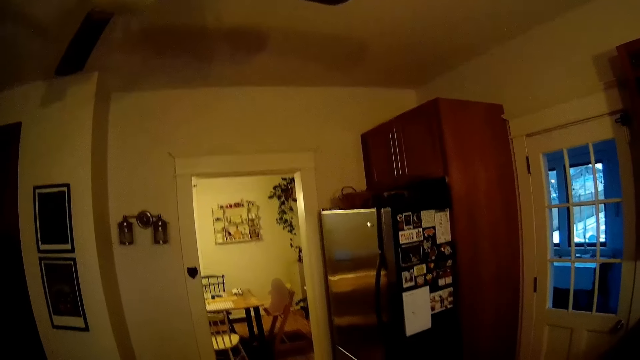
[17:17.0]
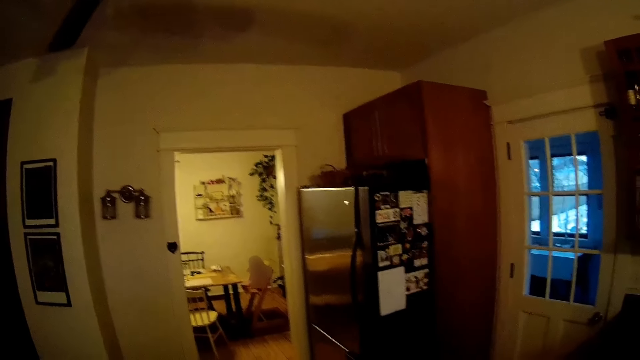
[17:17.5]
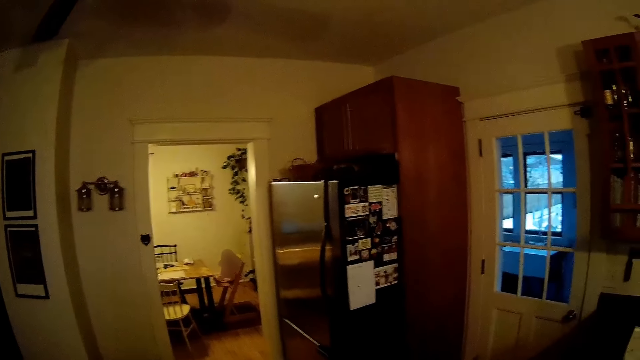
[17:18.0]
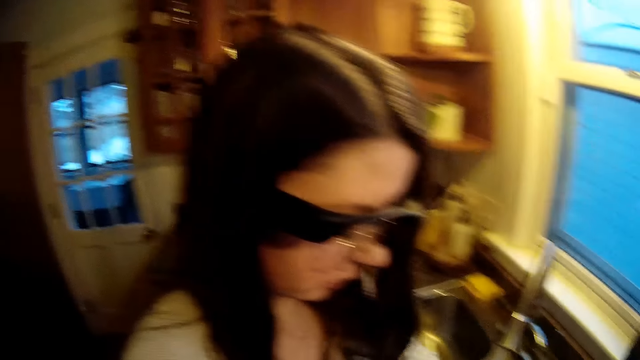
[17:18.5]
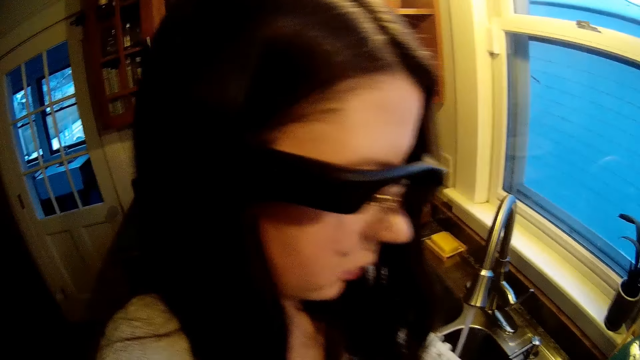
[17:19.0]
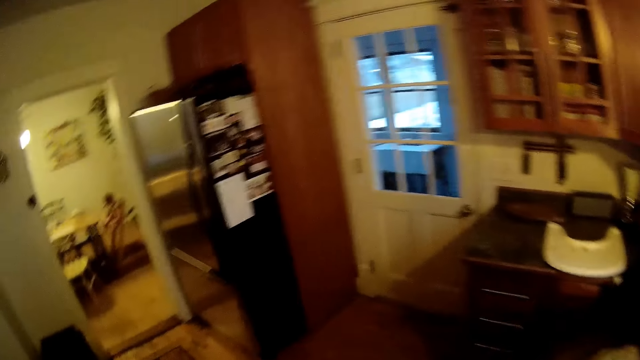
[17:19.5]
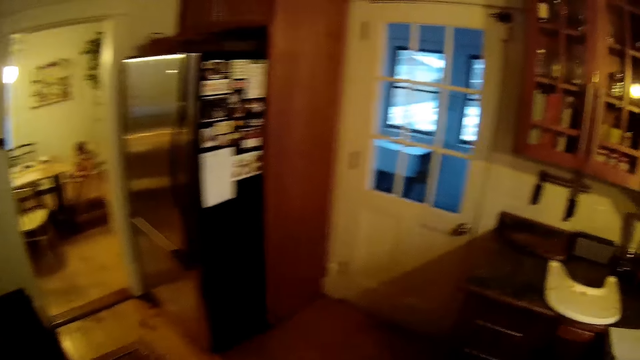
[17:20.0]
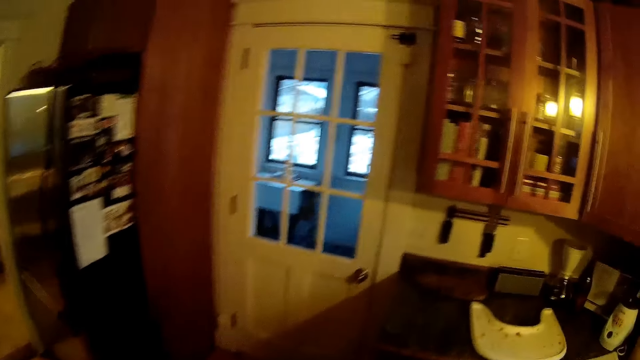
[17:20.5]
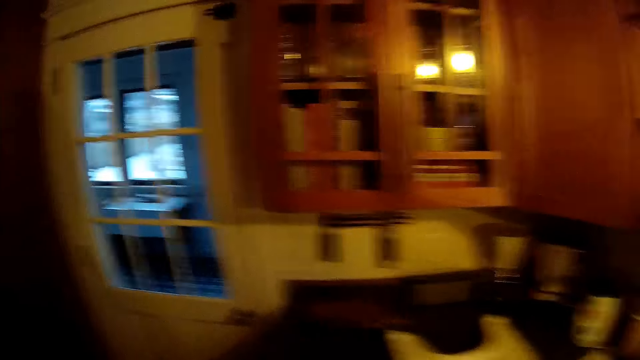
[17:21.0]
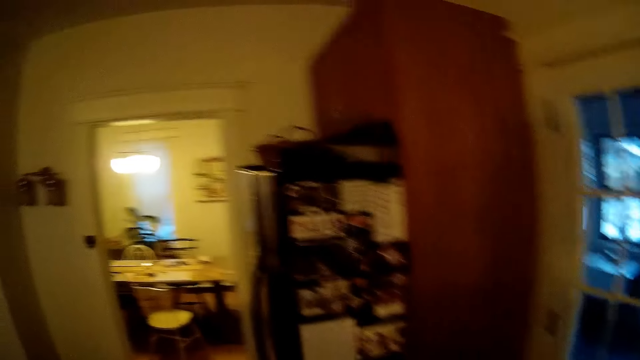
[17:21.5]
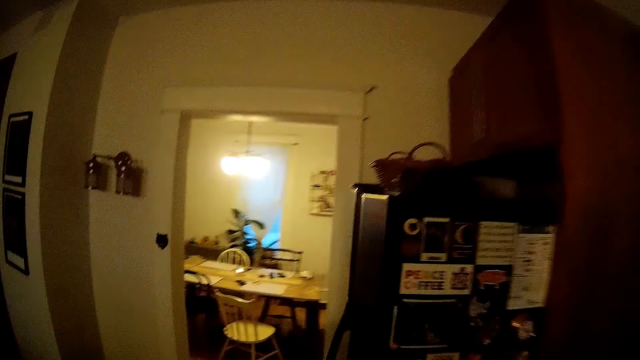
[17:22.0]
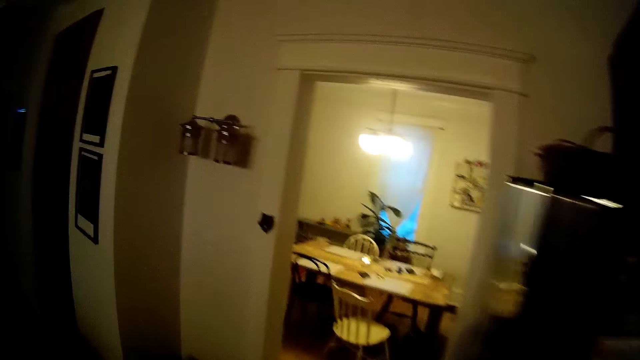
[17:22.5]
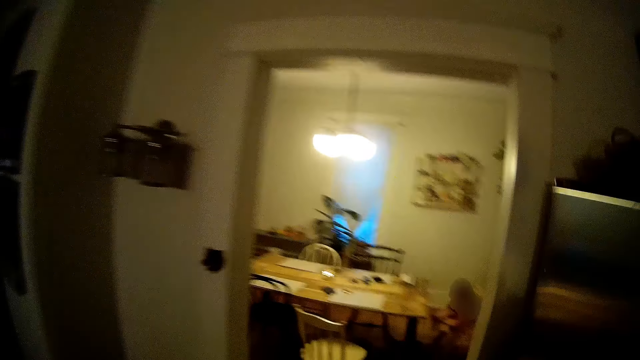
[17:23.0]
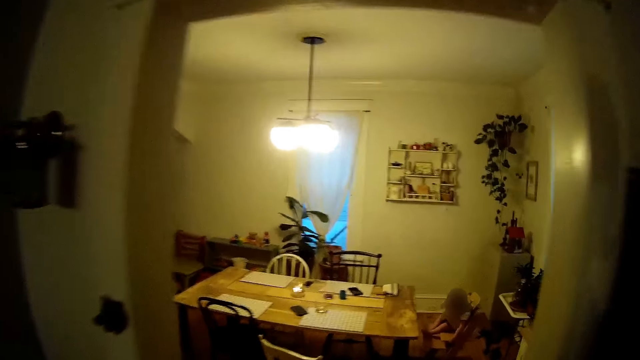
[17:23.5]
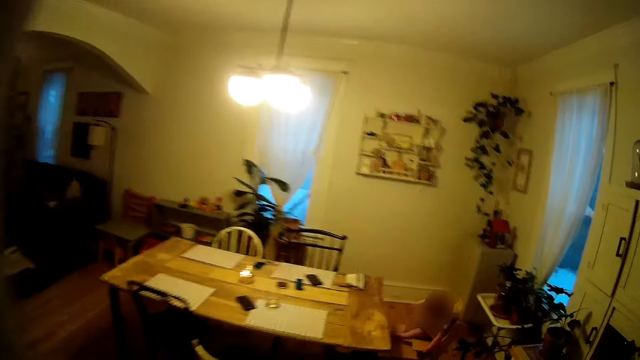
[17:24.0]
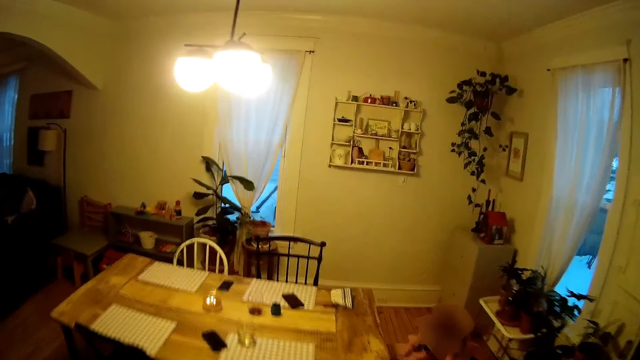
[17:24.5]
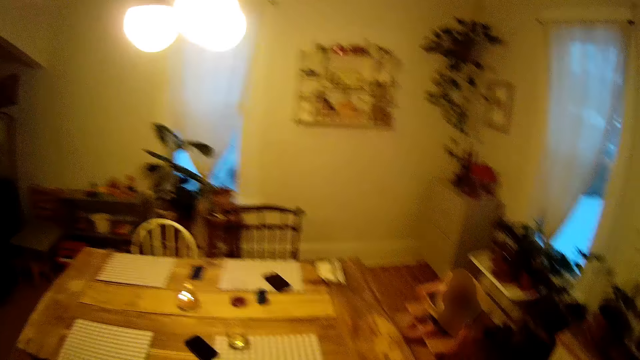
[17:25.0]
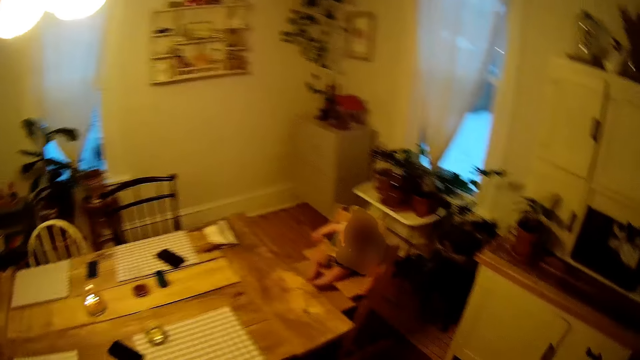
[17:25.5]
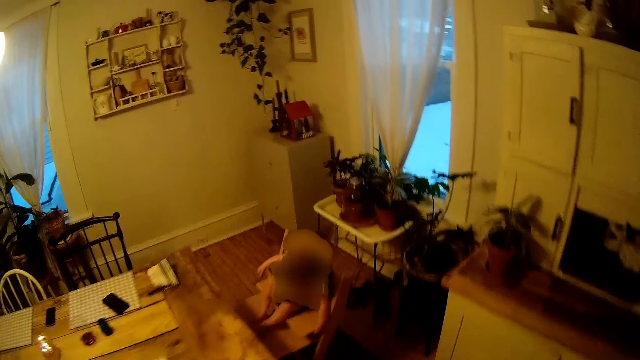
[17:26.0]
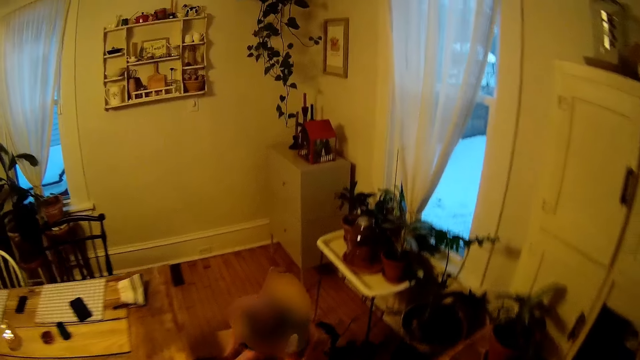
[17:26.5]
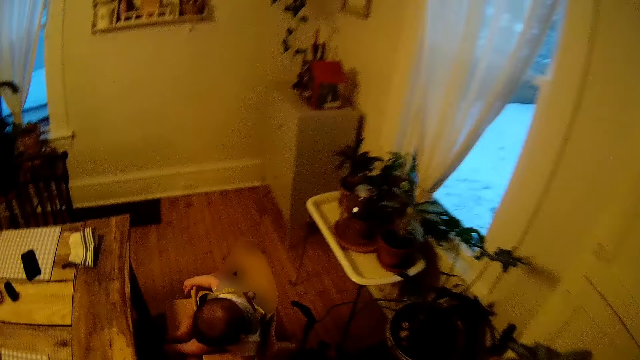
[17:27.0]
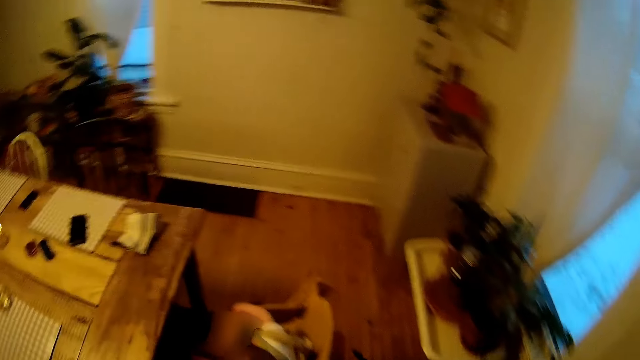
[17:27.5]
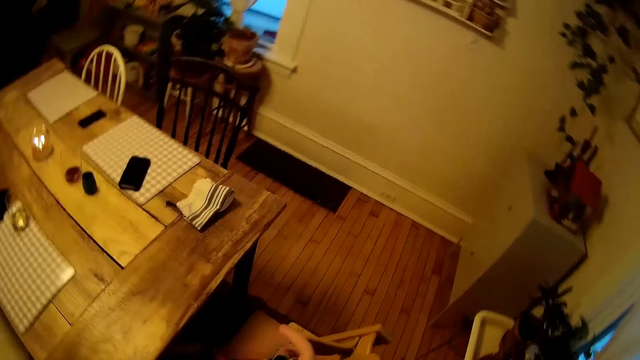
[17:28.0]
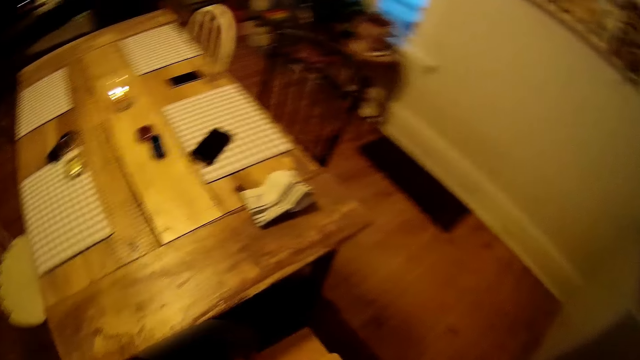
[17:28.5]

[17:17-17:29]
The camera wearer looks around. They walk to the dining room from the kitchen.

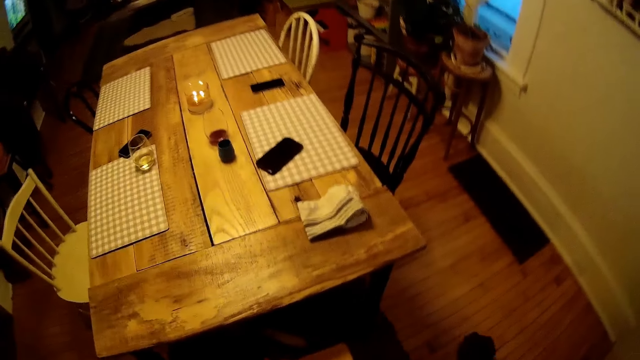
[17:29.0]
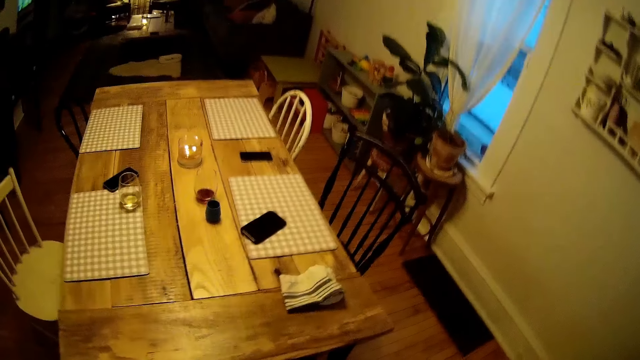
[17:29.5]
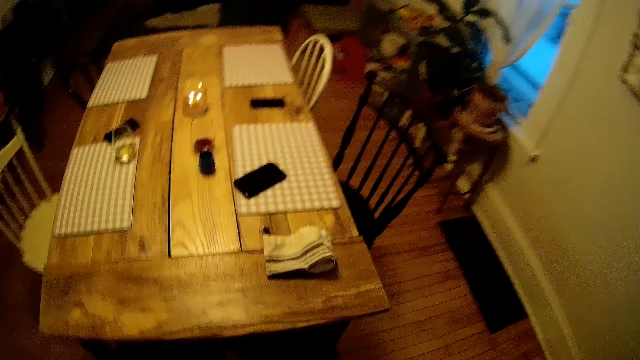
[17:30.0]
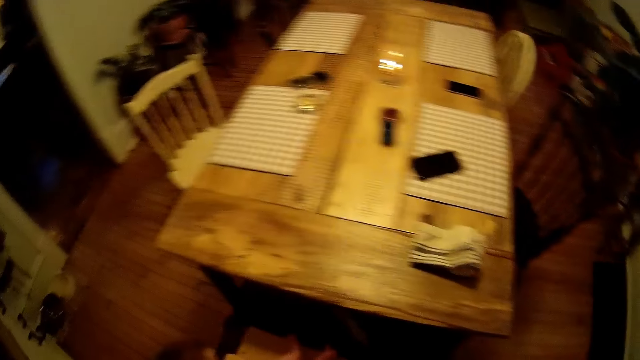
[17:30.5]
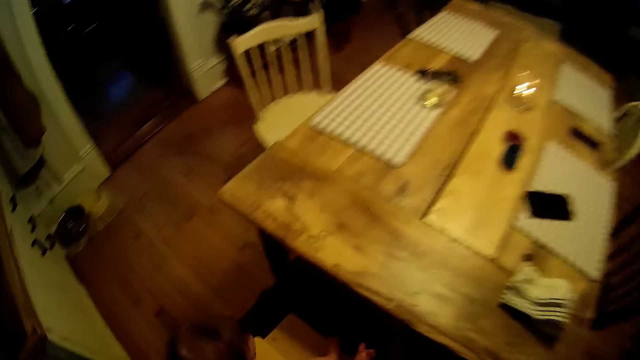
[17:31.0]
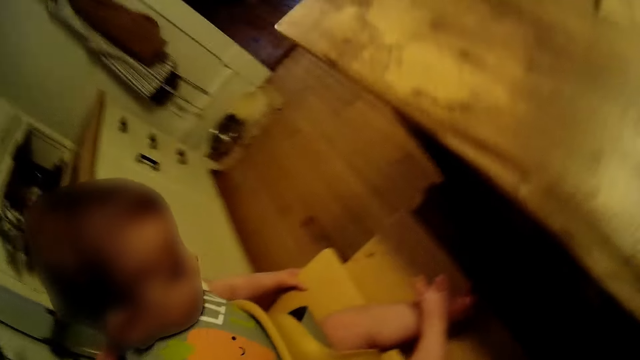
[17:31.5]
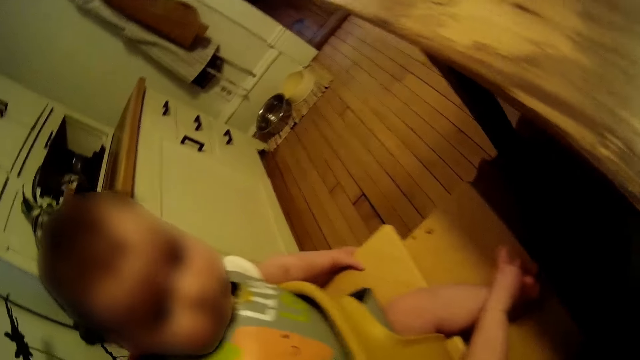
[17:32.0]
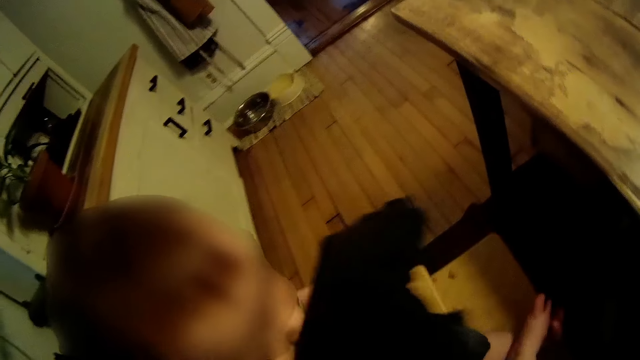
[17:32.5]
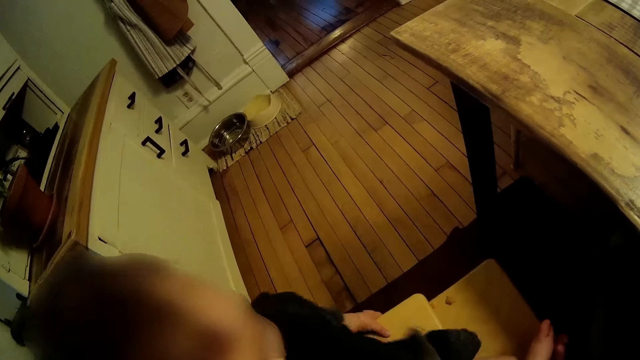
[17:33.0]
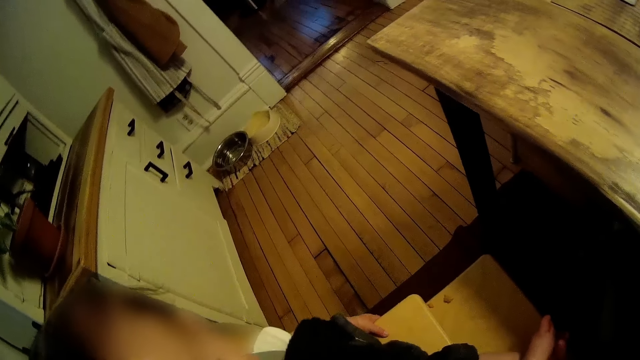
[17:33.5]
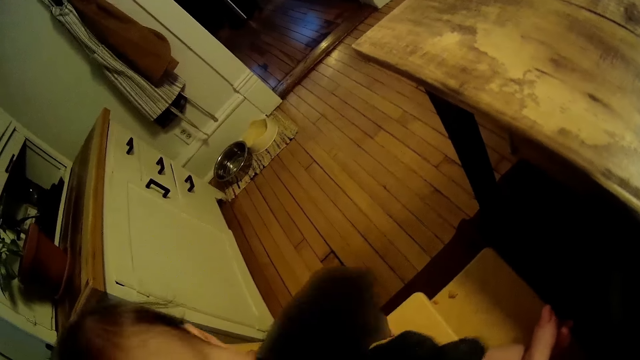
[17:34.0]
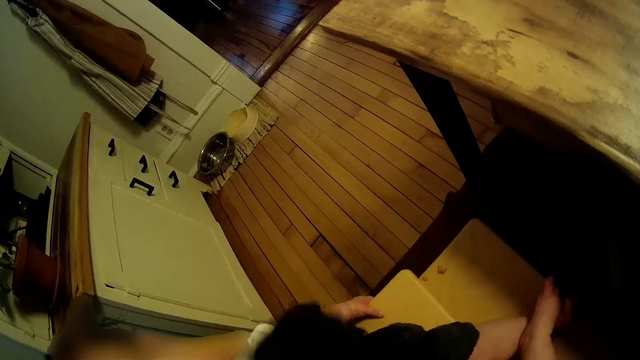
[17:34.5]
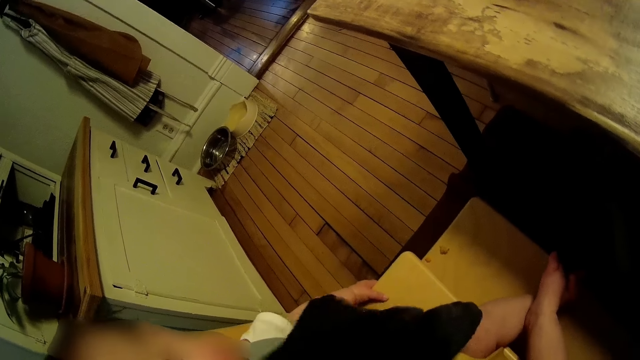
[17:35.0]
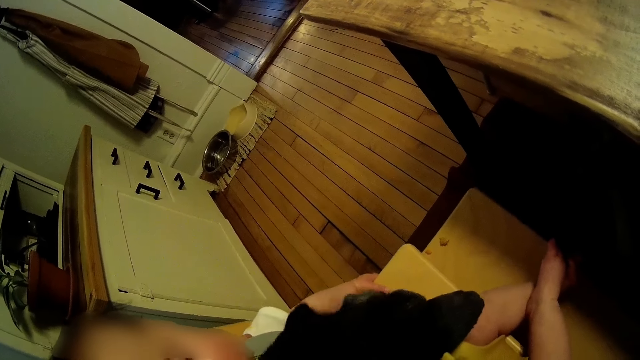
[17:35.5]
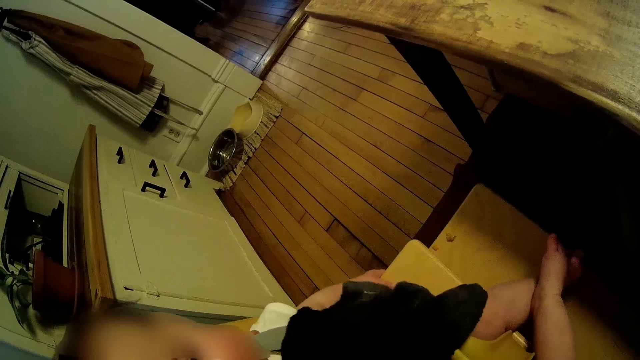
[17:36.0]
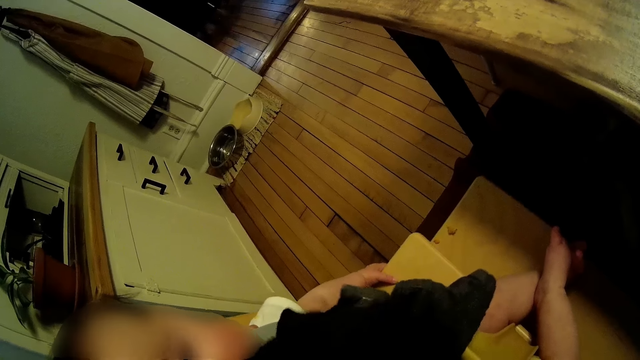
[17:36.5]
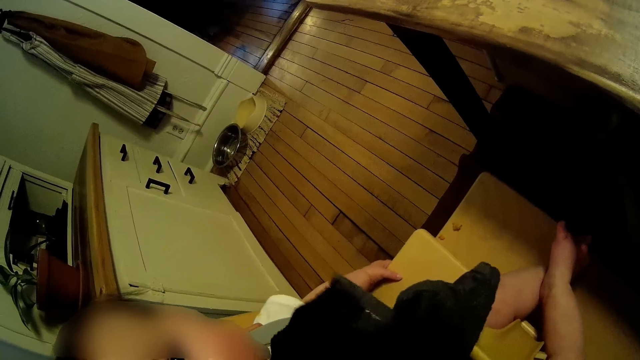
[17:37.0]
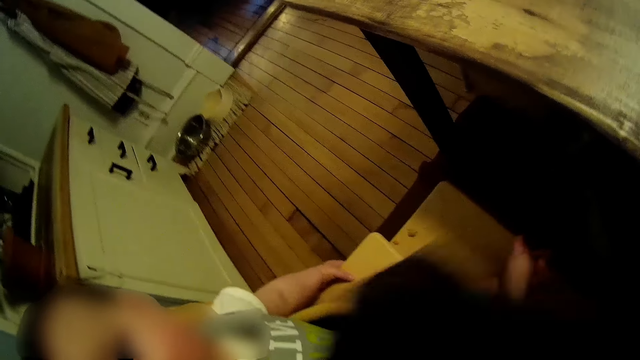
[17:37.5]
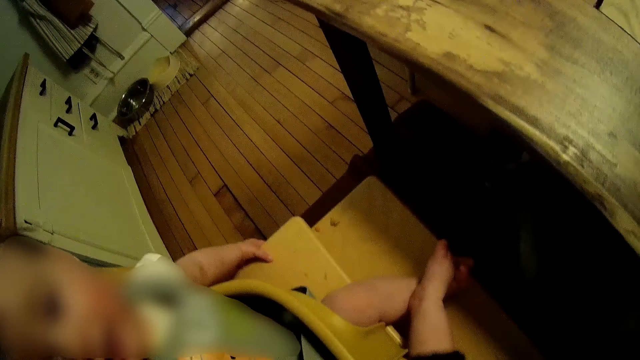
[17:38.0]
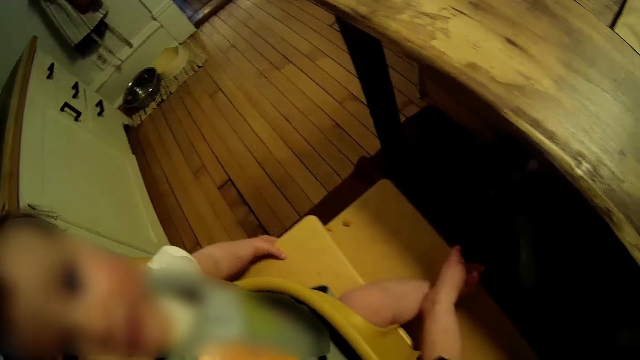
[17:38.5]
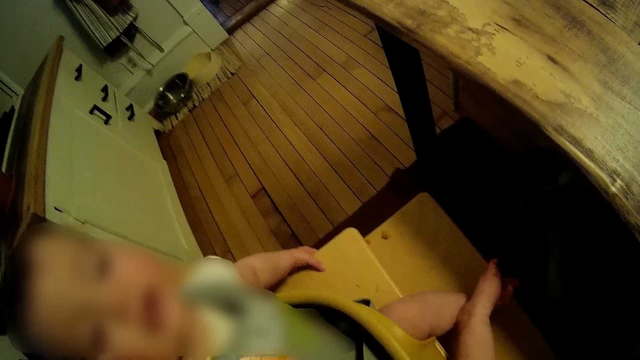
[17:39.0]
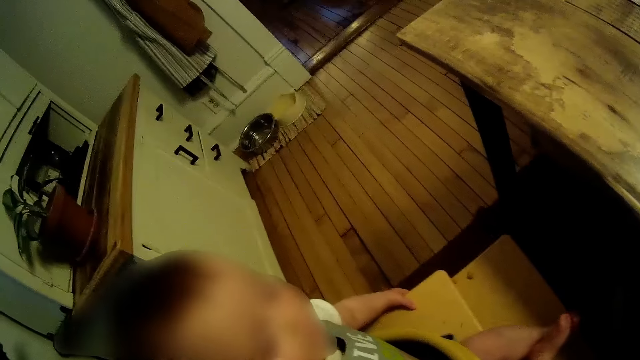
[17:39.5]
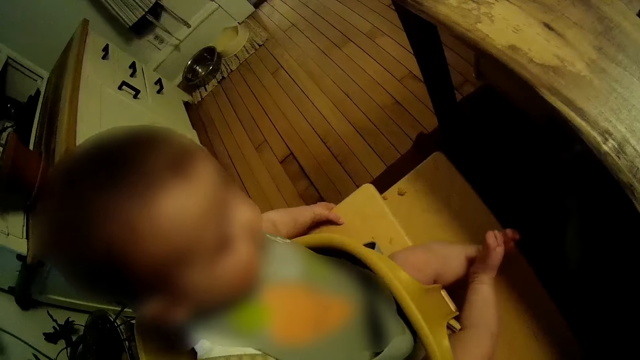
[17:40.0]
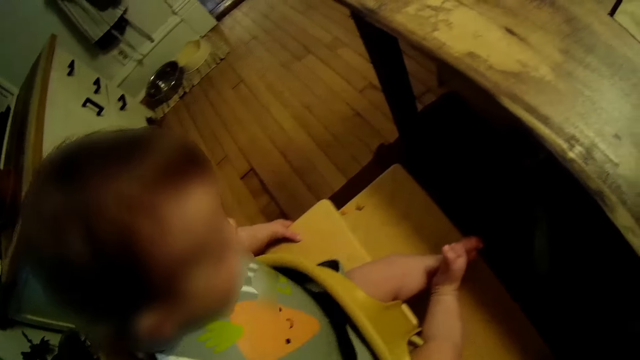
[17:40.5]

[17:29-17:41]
The camera wearer cleans the baby with a cloth on his right hand. He plays with the baby.
